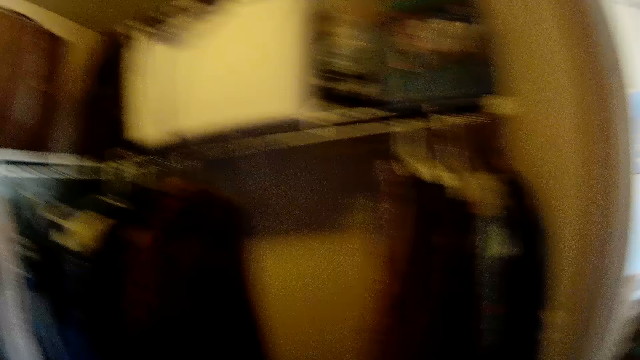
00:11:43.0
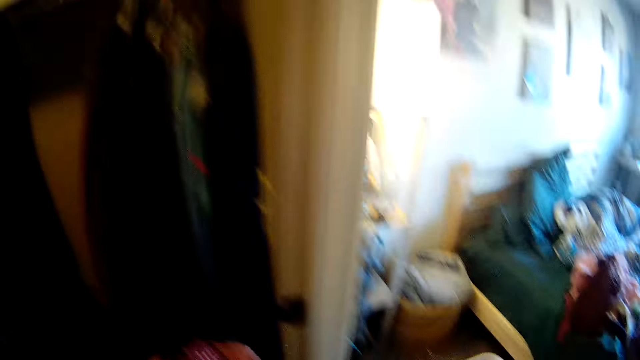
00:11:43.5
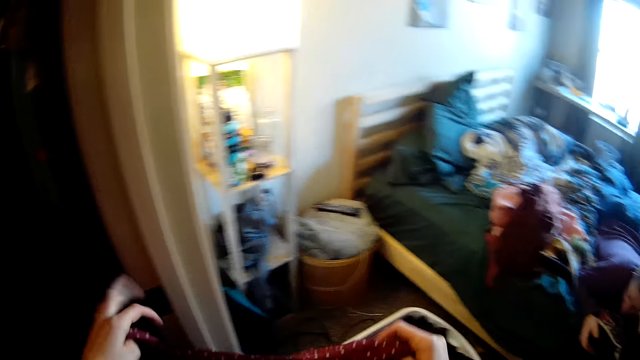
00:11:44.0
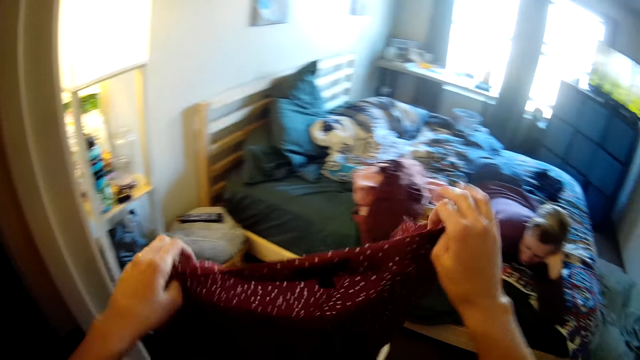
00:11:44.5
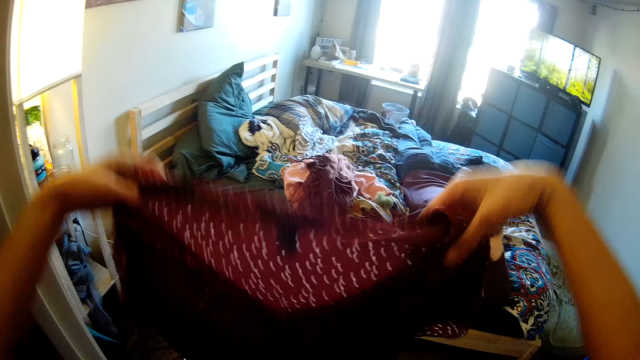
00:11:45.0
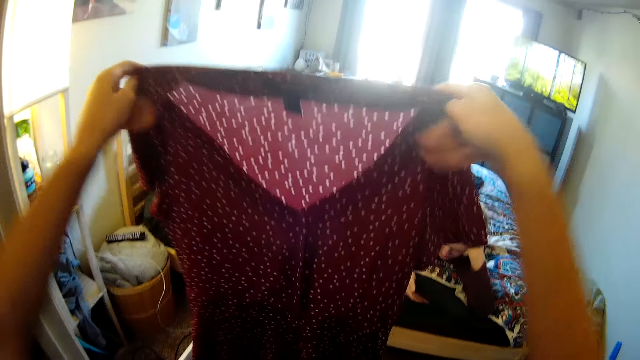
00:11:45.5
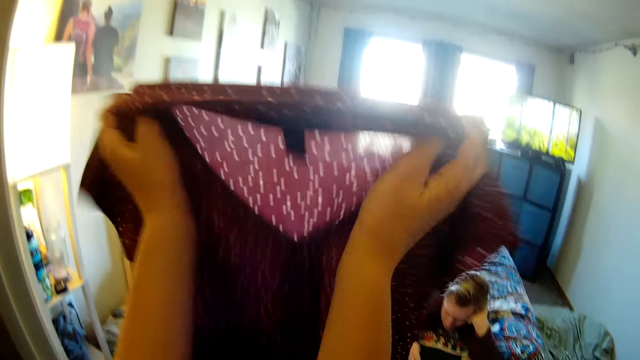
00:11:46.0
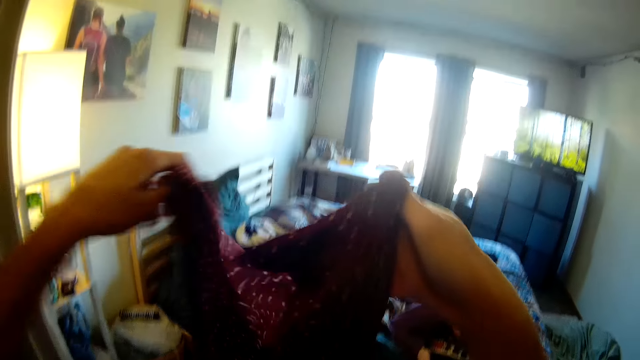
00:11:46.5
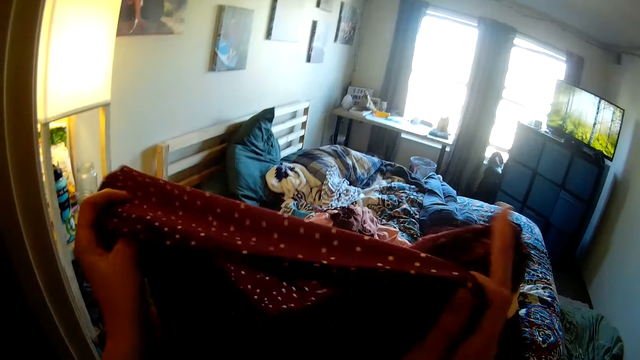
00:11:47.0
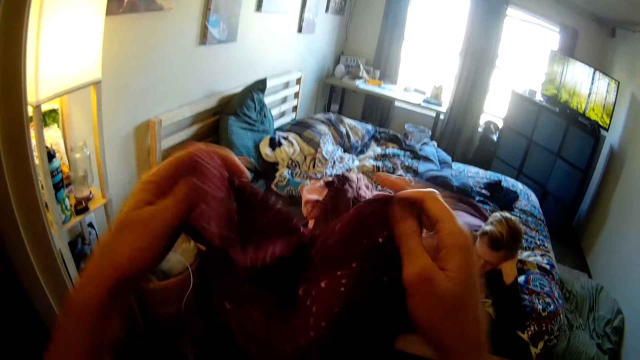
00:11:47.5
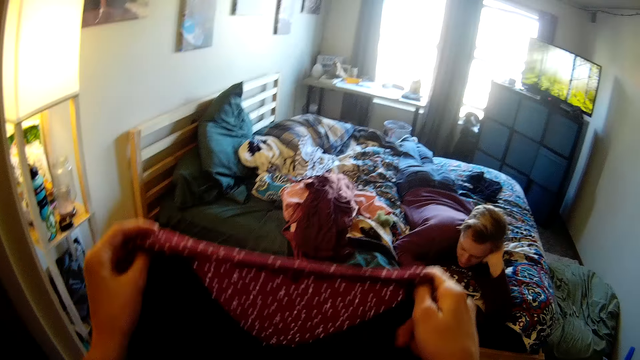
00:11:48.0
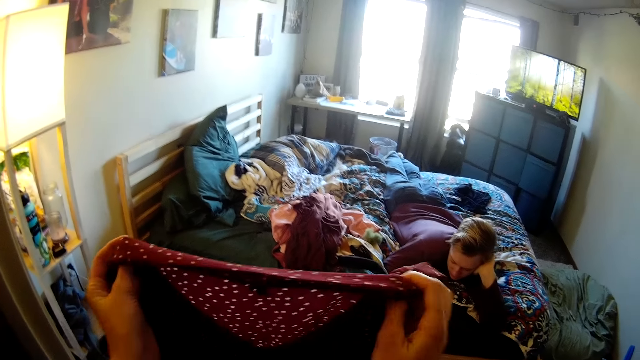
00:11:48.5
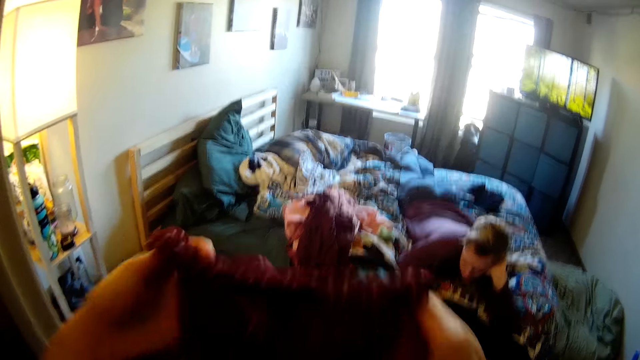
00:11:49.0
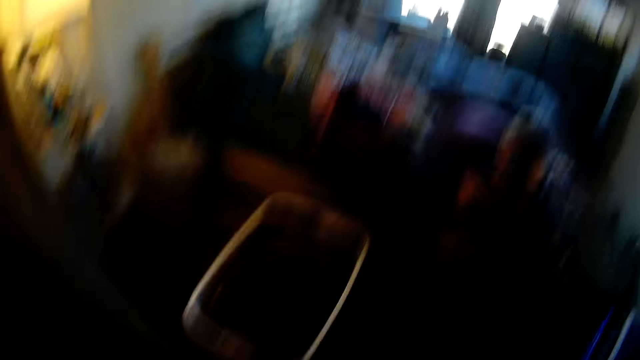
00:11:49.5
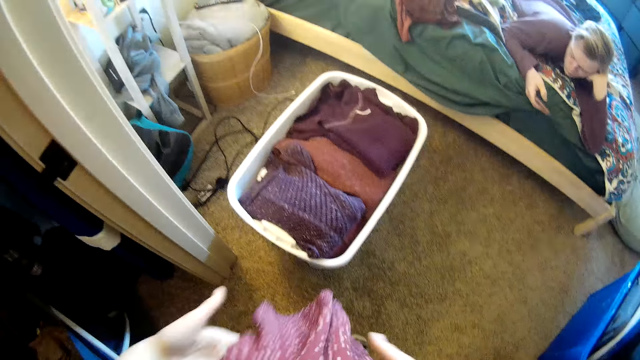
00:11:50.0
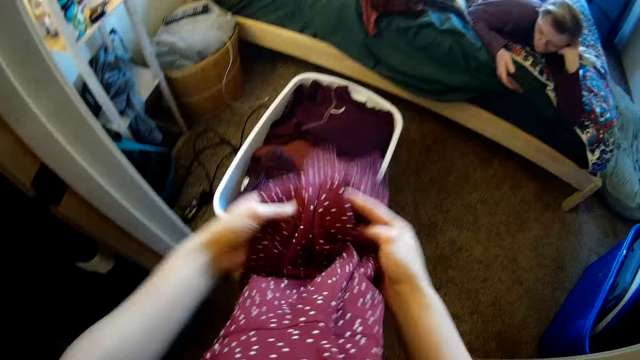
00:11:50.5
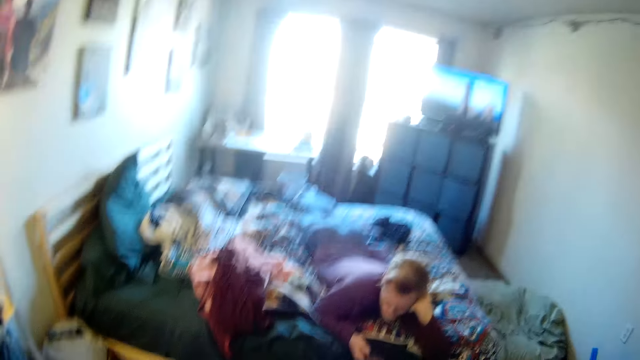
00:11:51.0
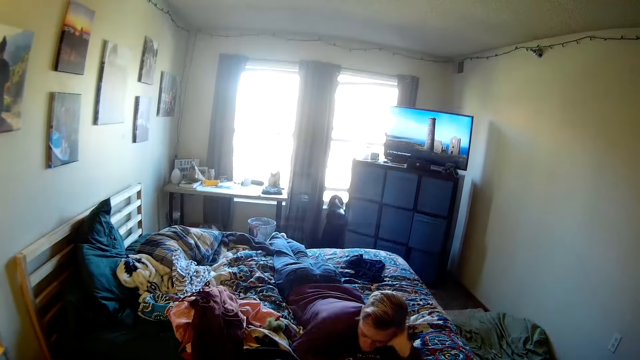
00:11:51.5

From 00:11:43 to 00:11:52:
The camera wearer looks around. They hold the cloth with both hands. They fold the cloth with both hands.

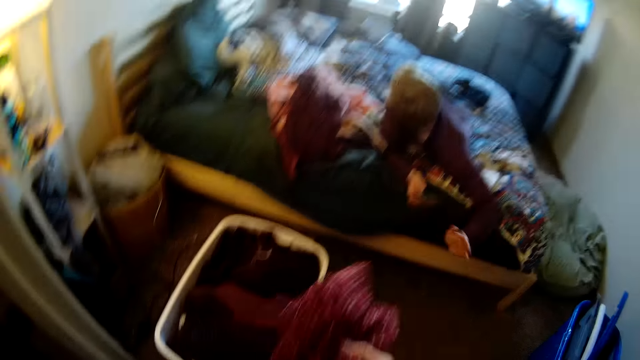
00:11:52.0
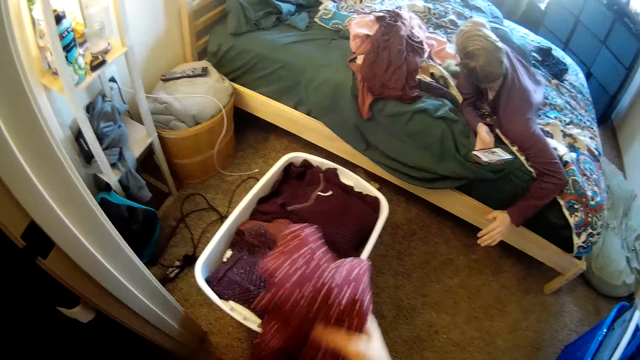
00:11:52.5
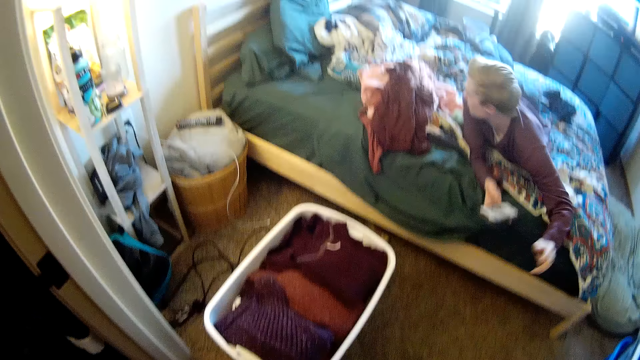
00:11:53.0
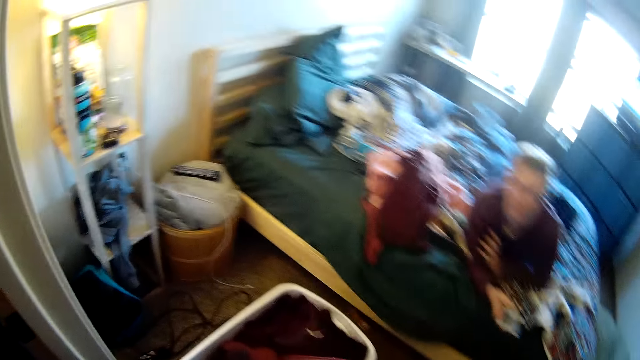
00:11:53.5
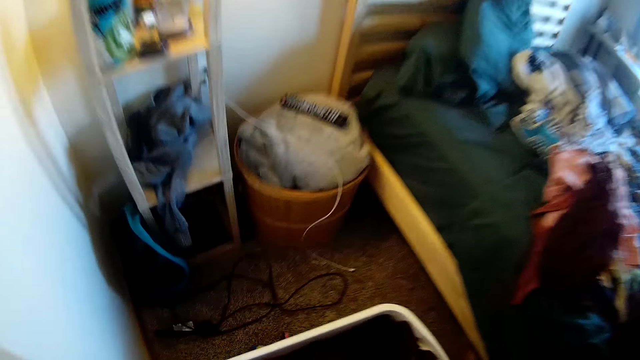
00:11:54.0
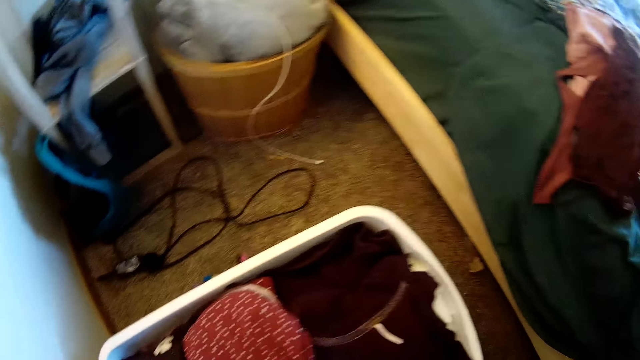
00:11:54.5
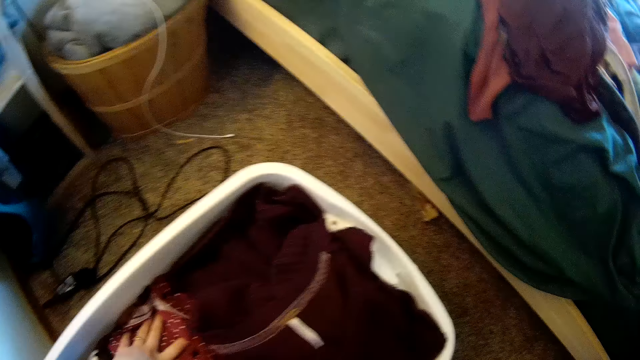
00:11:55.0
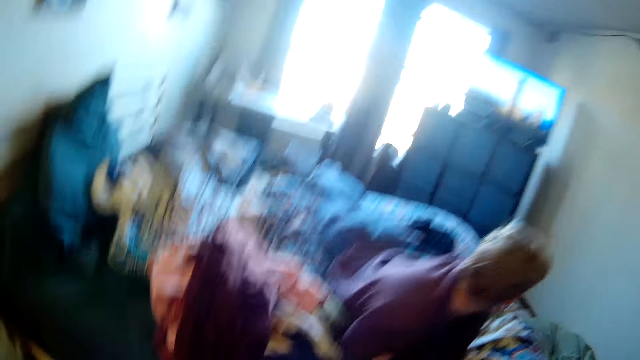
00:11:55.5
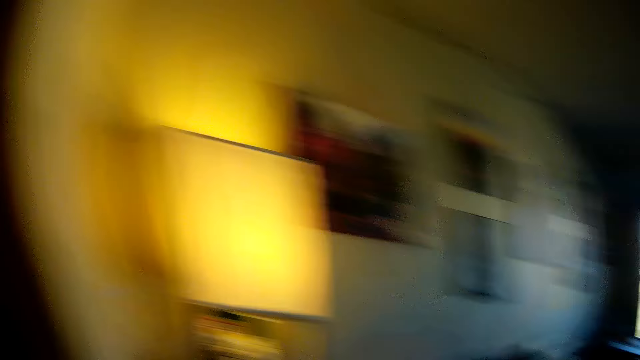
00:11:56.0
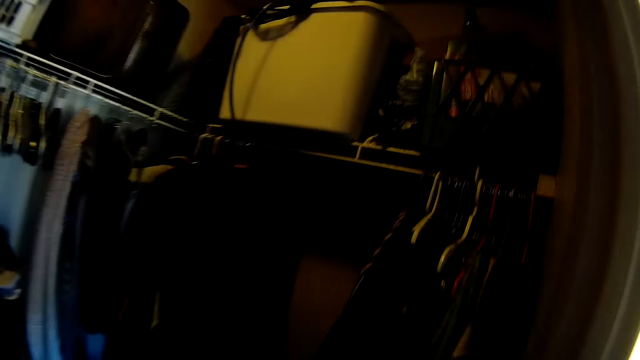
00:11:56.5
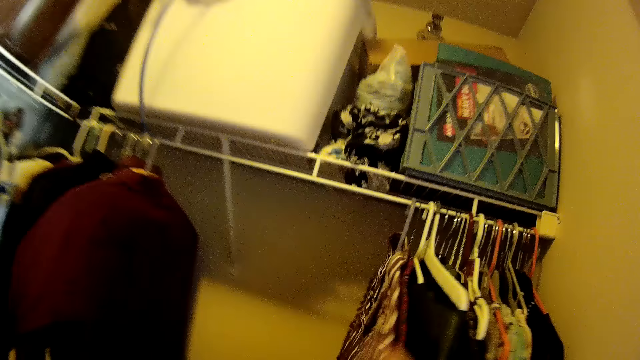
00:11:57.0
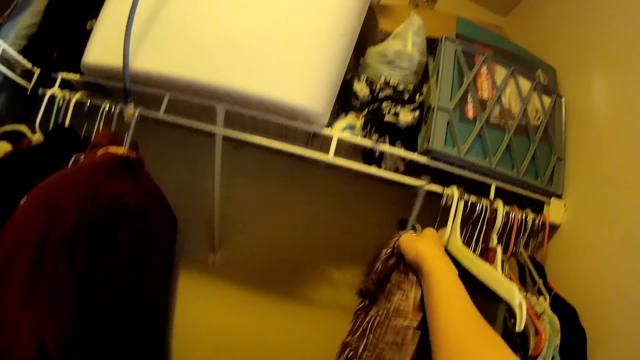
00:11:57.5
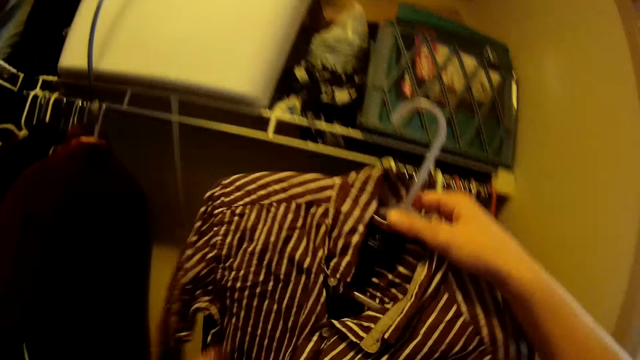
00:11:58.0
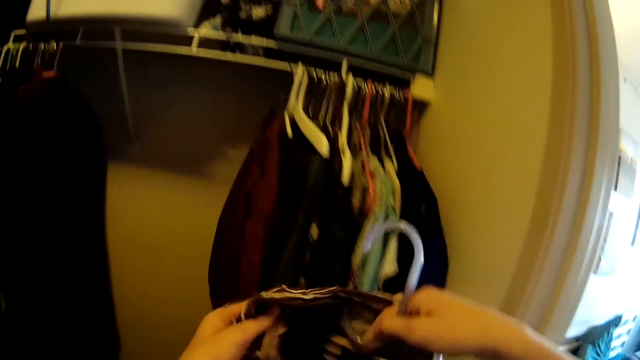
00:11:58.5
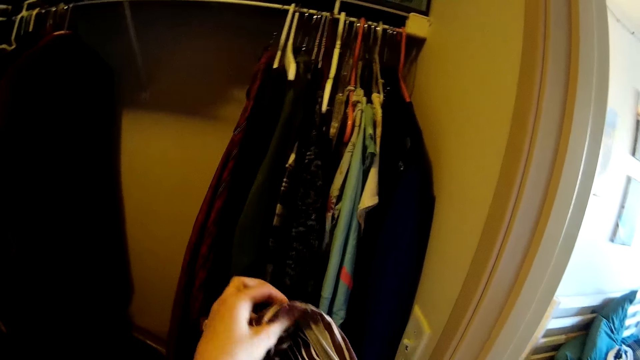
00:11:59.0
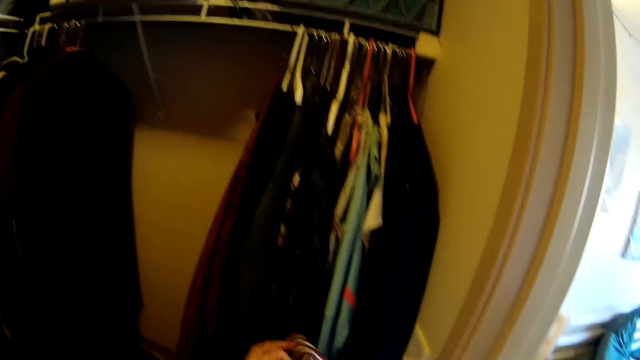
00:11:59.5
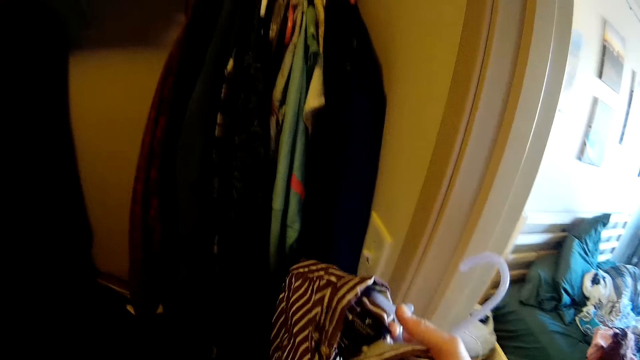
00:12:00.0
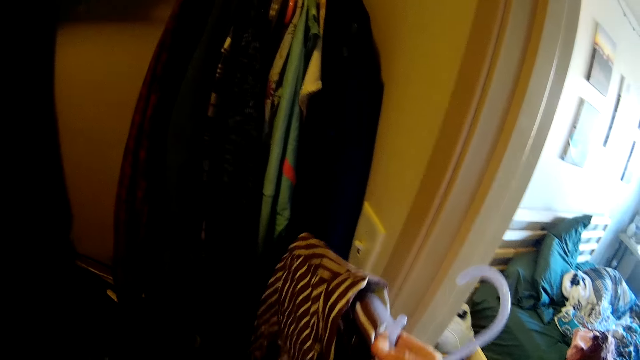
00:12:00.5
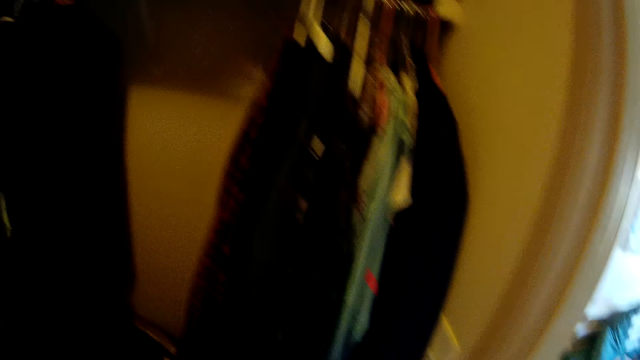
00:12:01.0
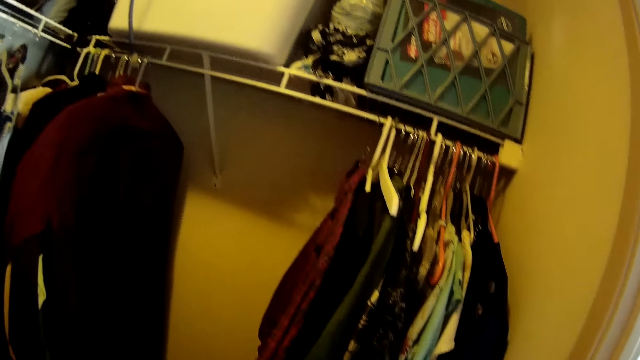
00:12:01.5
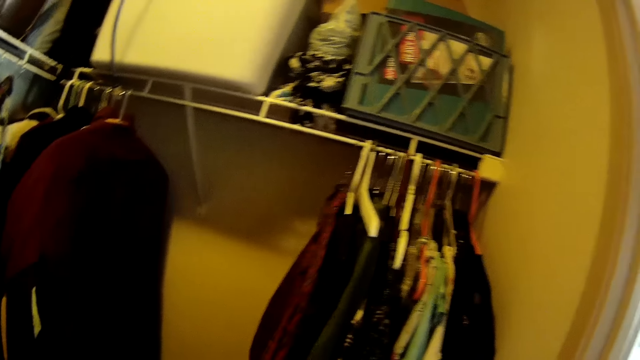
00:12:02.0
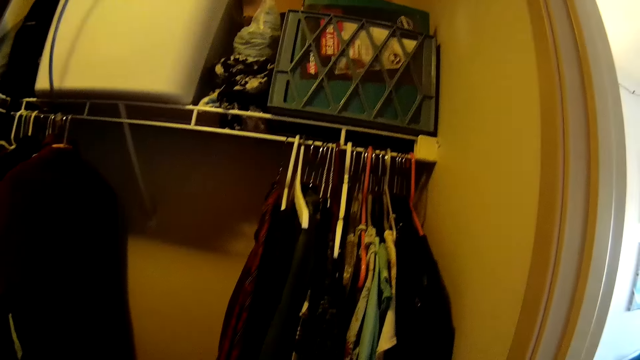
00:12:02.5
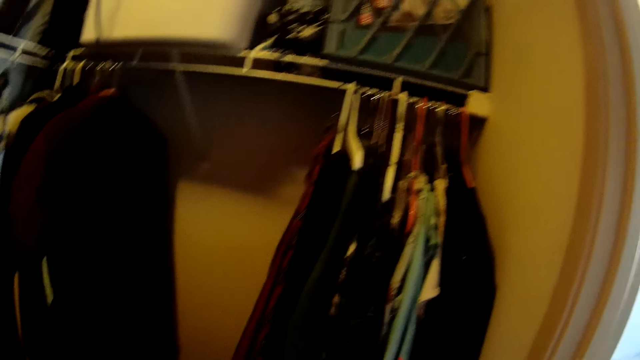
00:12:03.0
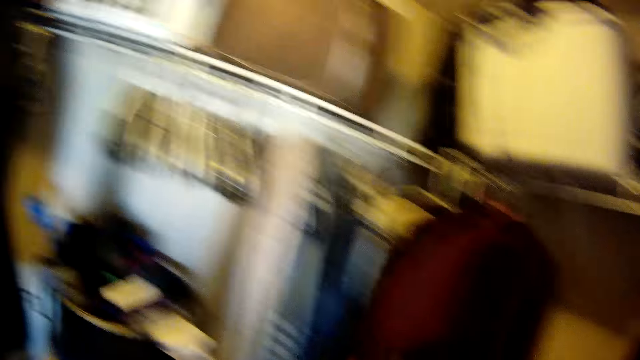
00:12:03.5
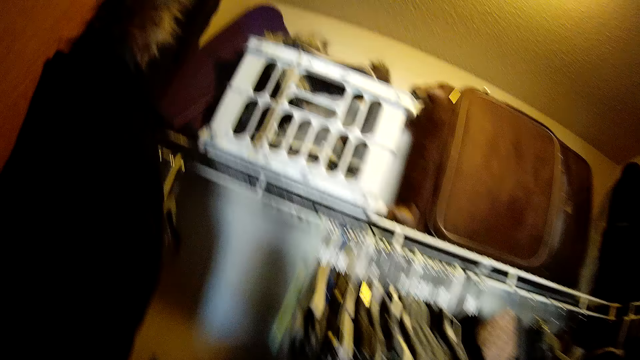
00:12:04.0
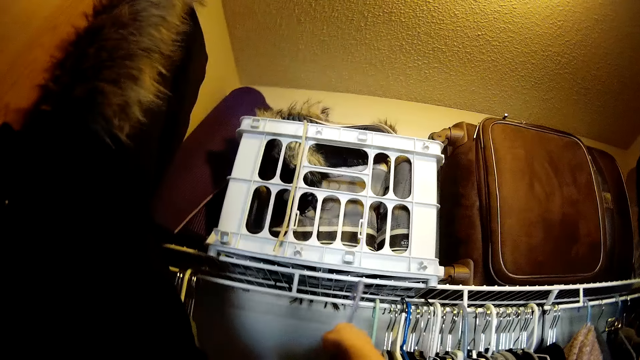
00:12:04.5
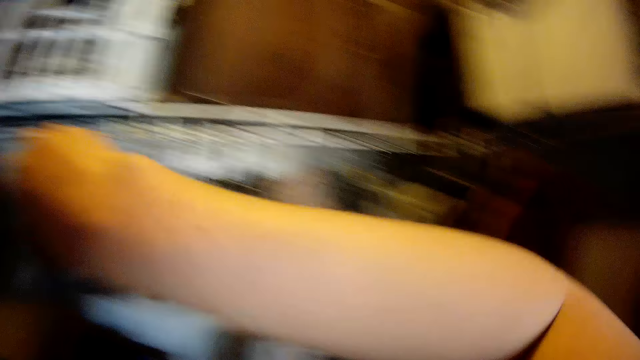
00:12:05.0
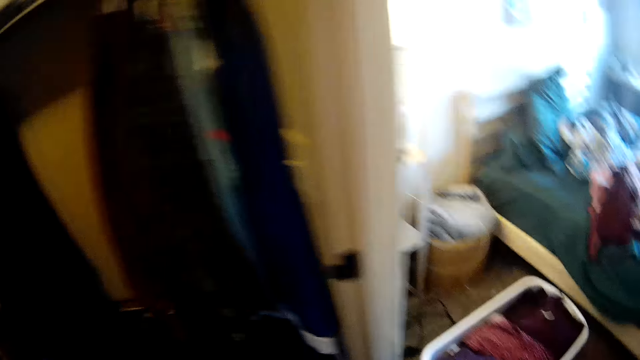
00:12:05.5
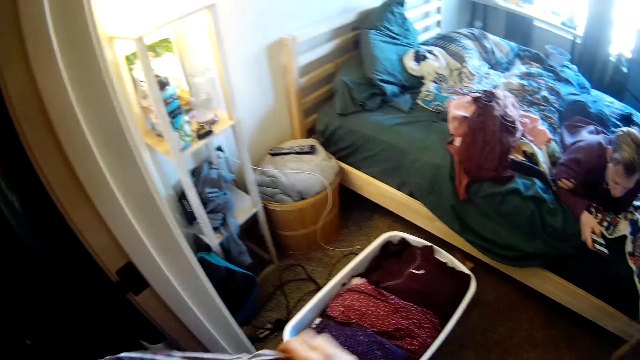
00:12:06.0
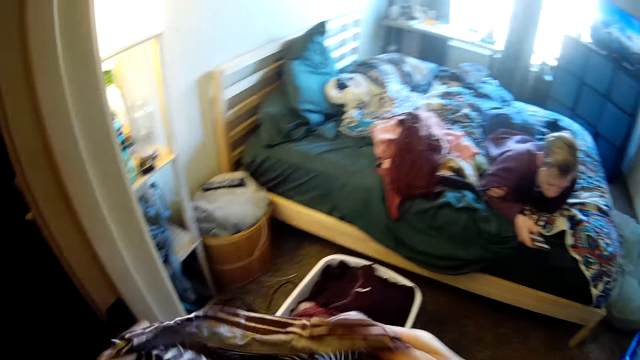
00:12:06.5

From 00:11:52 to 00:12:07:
A man swings the body on the bed. The man looks aside. The camera wearer puts the cloth in a white clothes bin. They look around. They walk towards the clothes at the shelf. They pick the cloth in a hanger from the shelf. They remove the cloth from the hanger. They hold the cloth with both hands. They stare at the clothes. They look around. They walk. They put the cloth hanger on a shelf. They look around. They hold the cloth with both hands.
